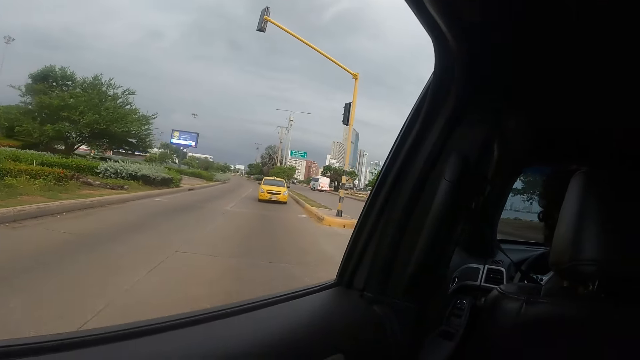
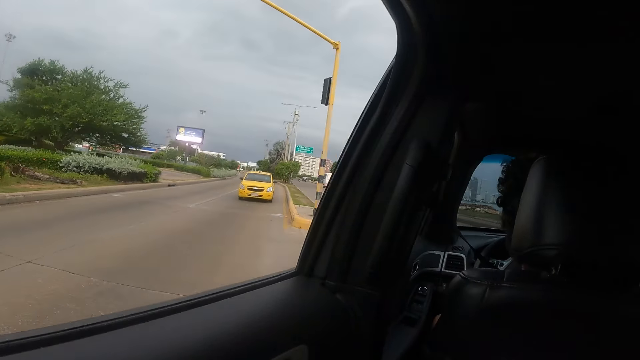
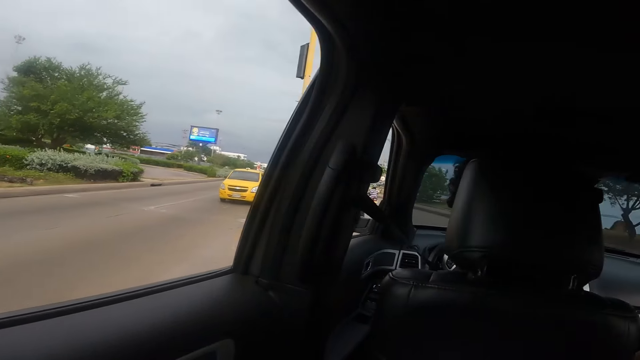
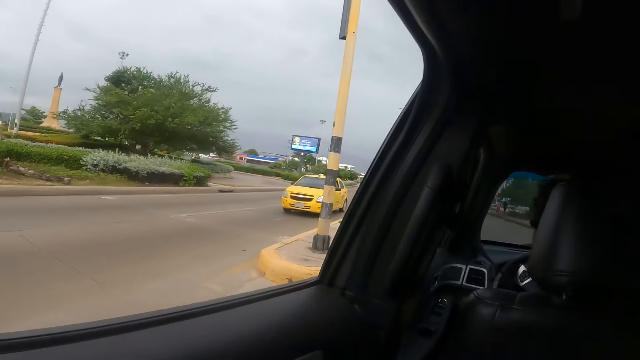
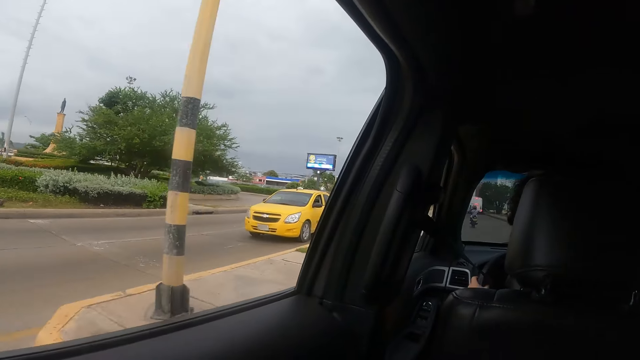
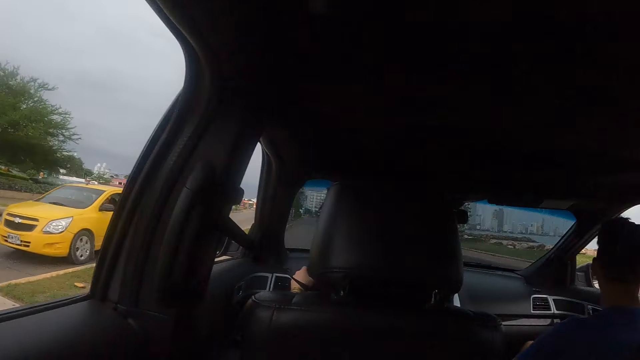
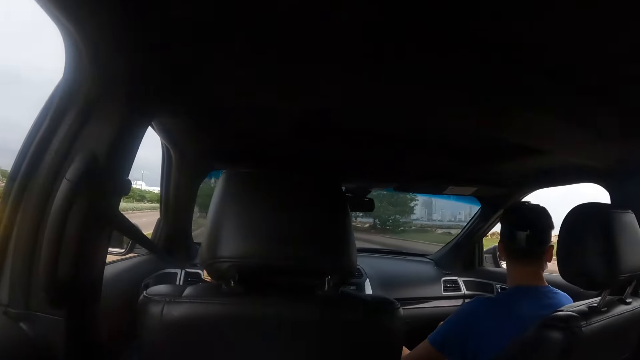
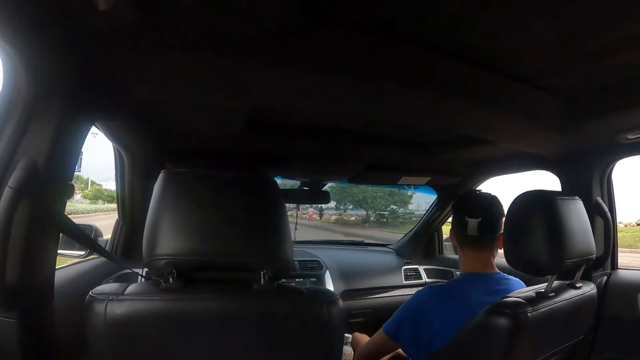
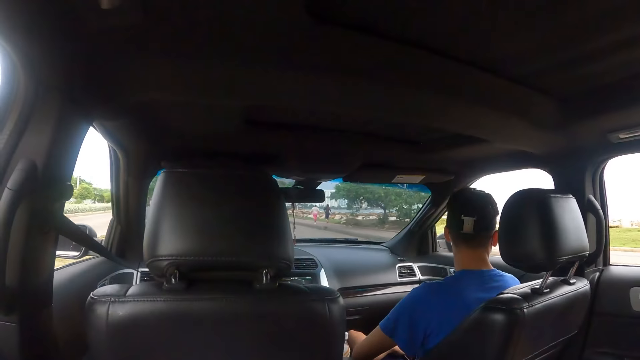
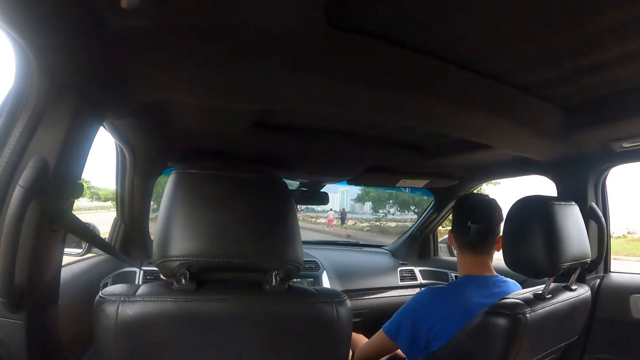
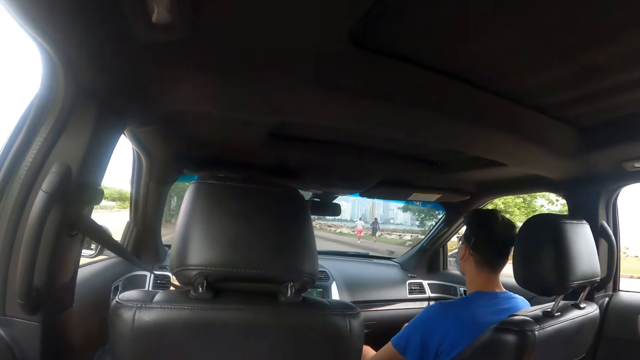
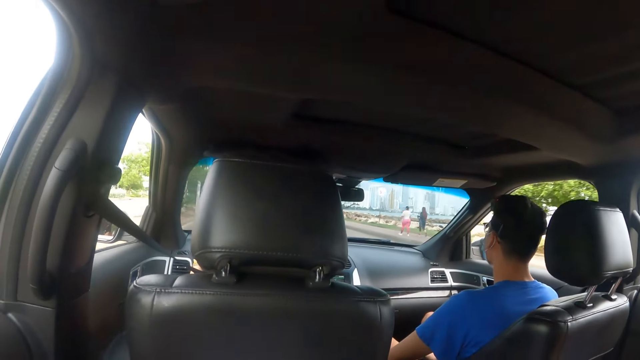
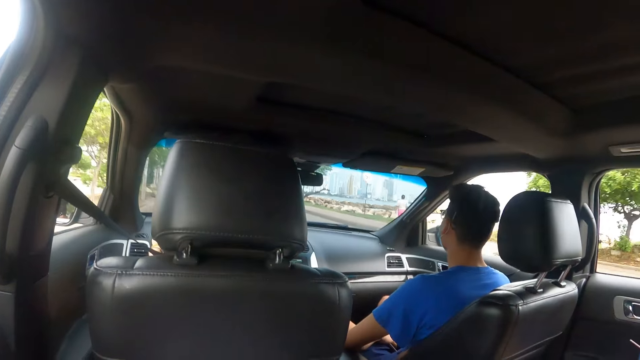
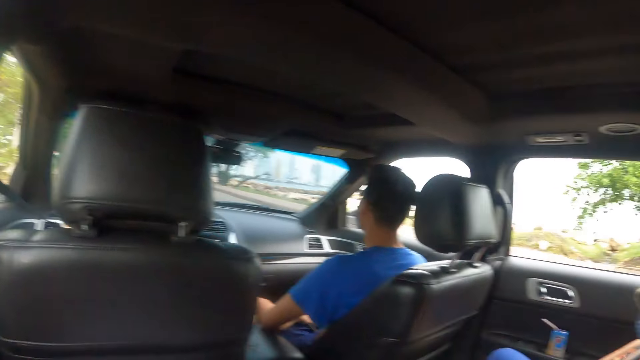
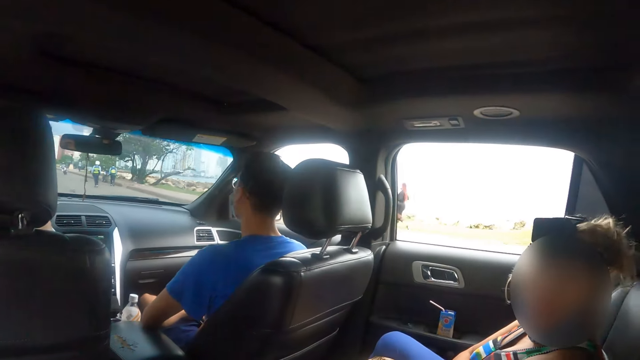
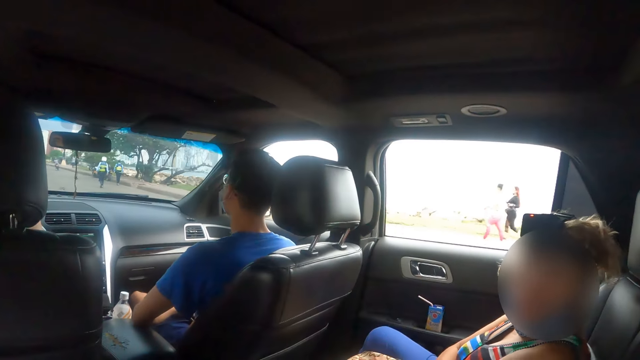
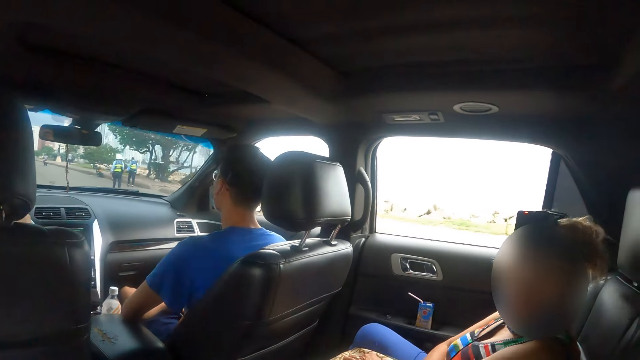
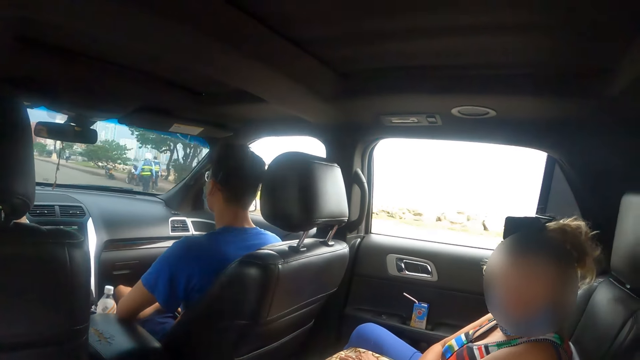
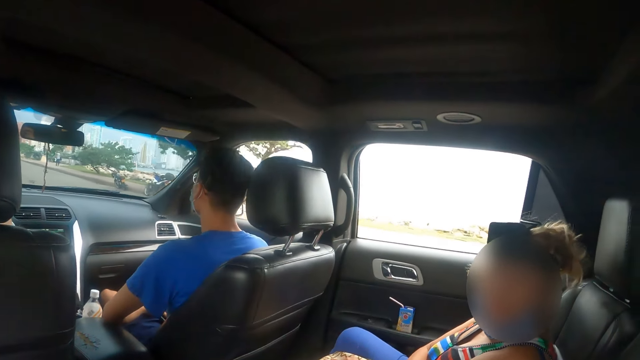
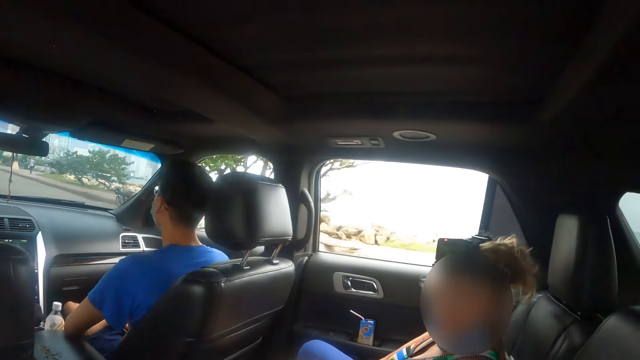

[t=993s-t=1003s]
The camera wearer interacts with a person.

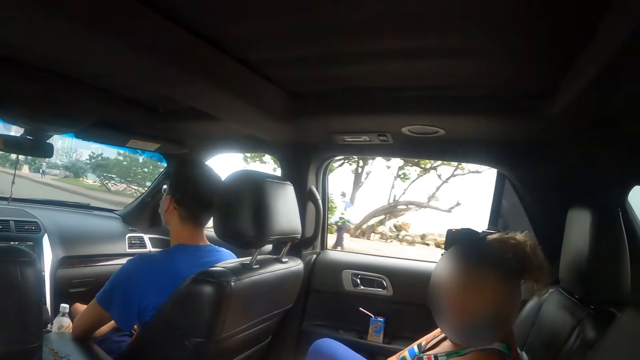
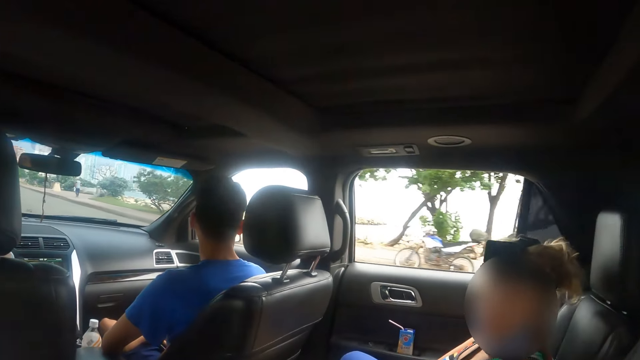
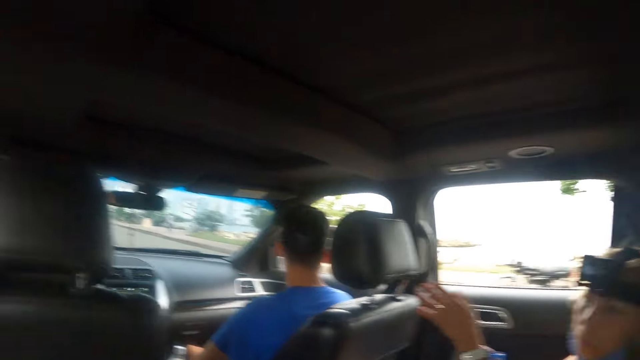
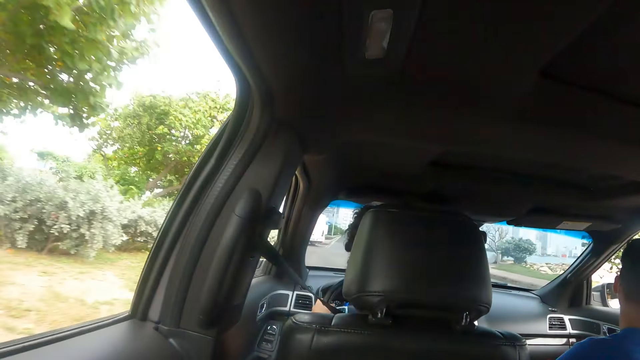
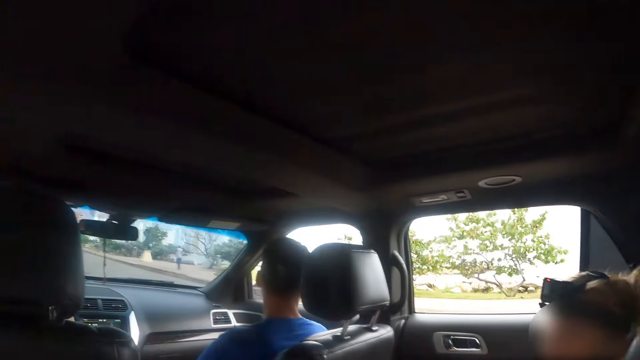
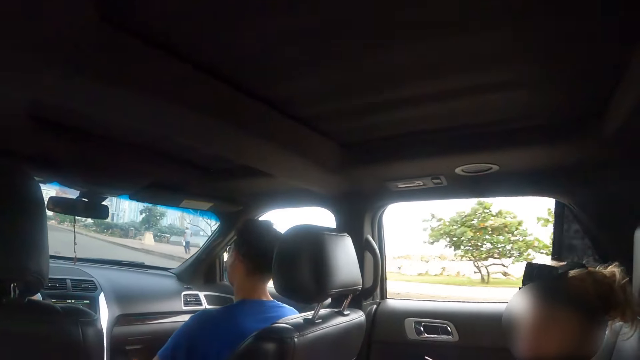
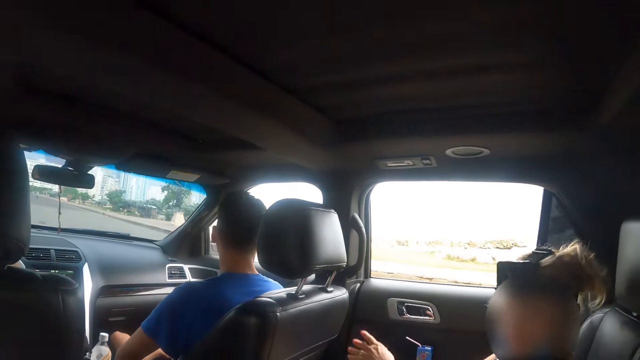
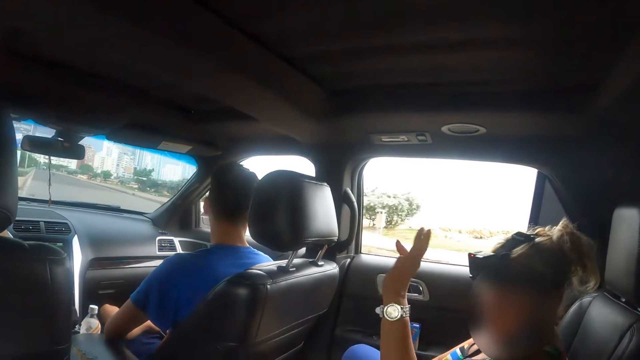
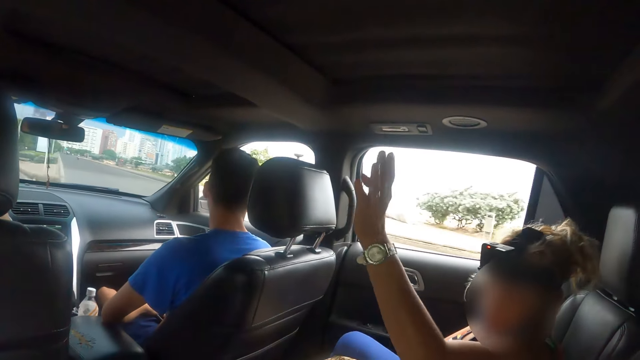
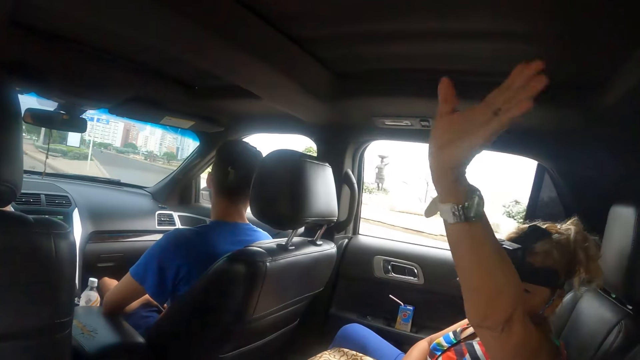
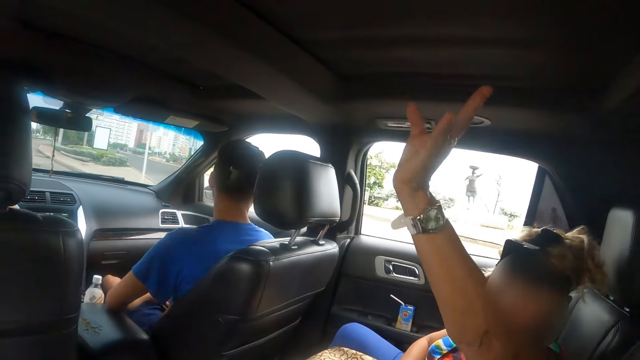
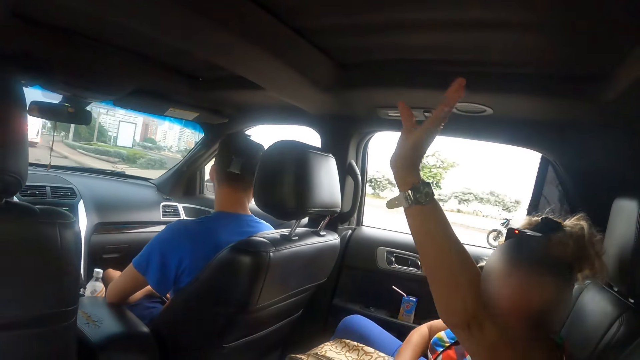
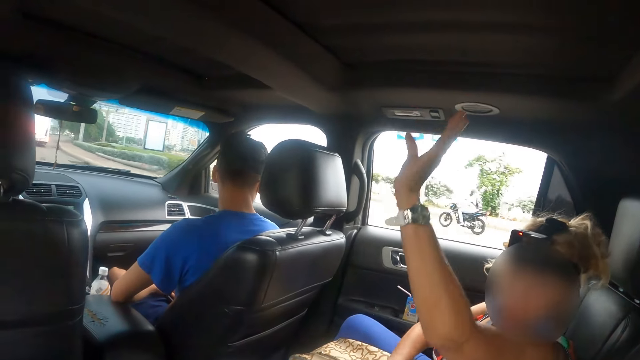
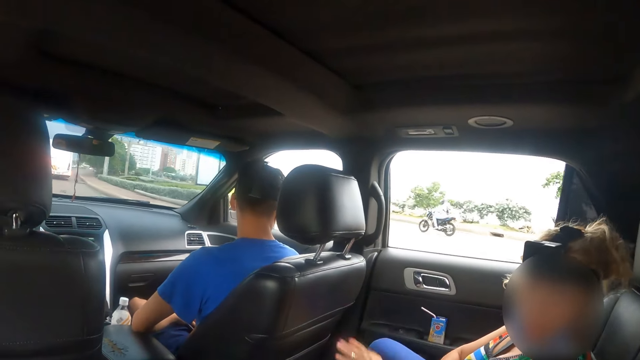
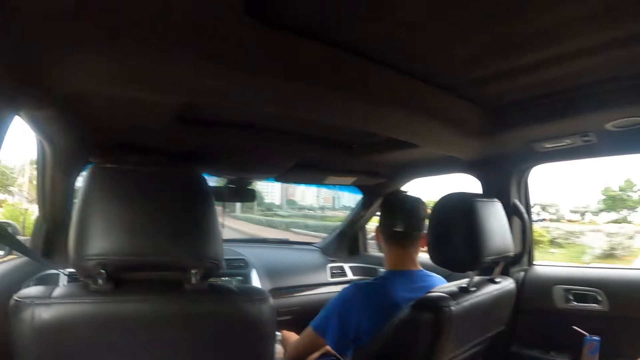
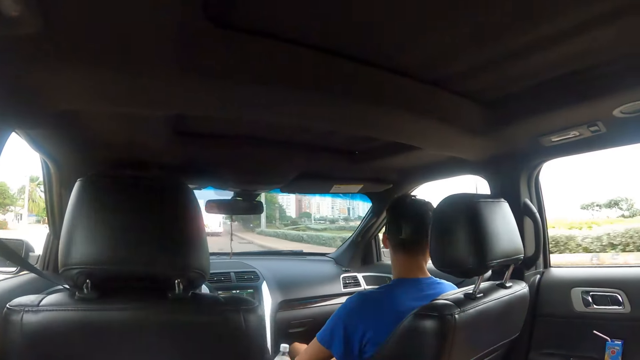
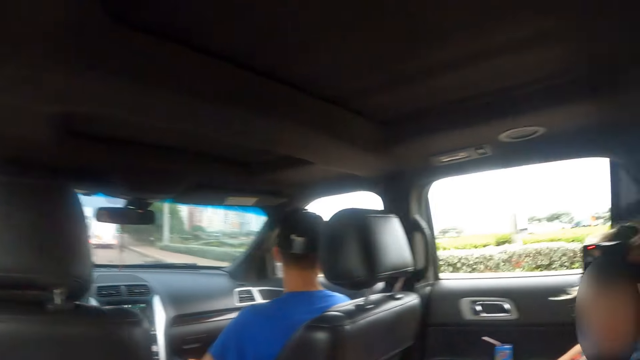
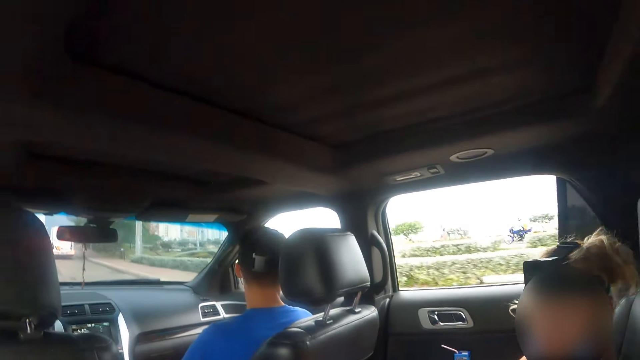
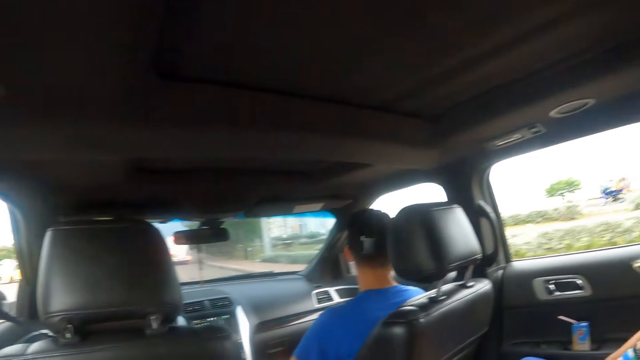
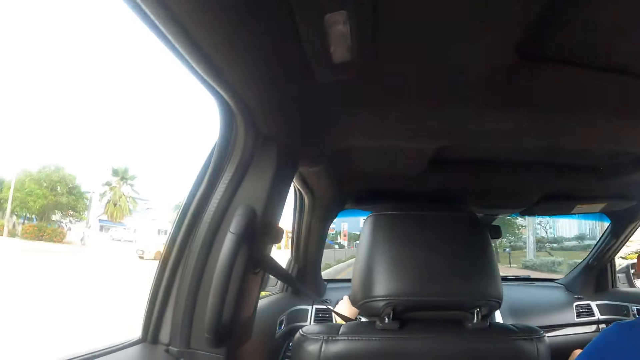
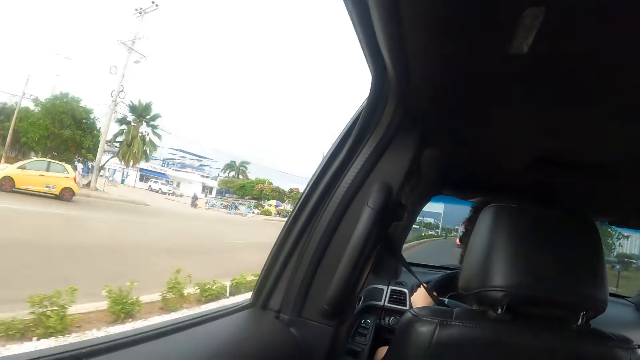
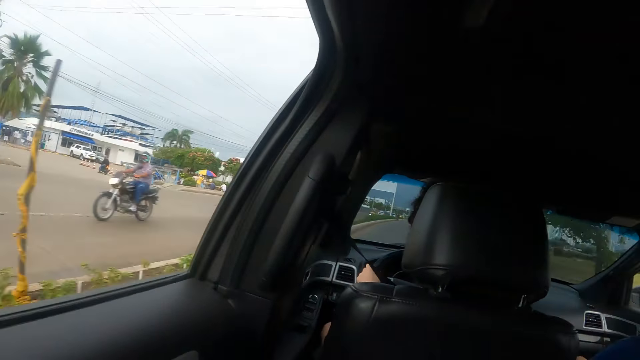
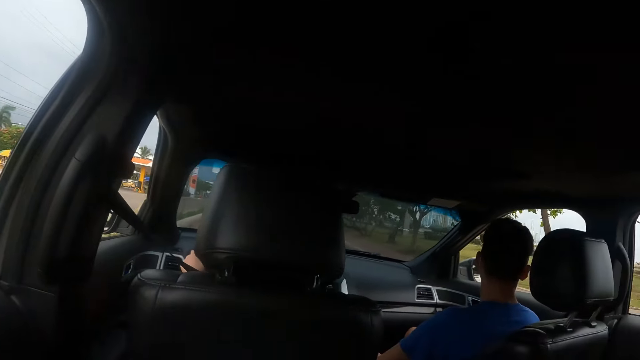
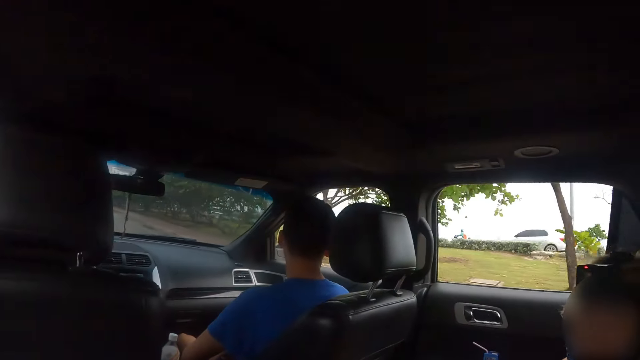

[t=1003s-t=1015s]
A lady gestures out. The camera wearer lifts her hand. She looks through the window.
